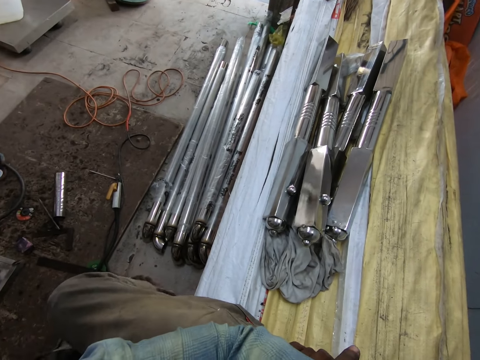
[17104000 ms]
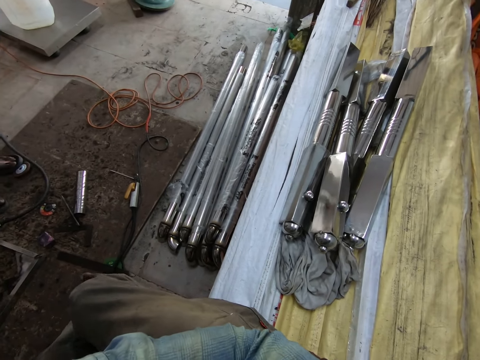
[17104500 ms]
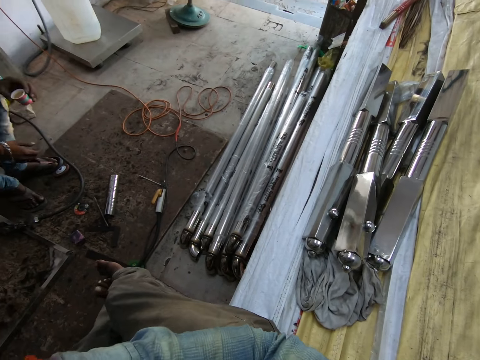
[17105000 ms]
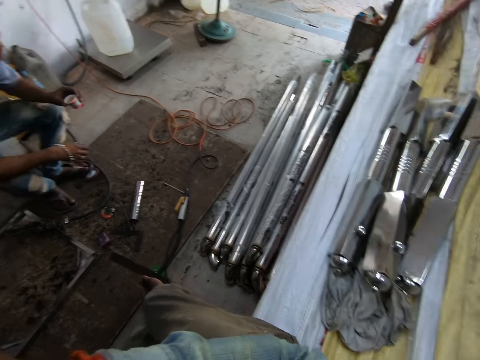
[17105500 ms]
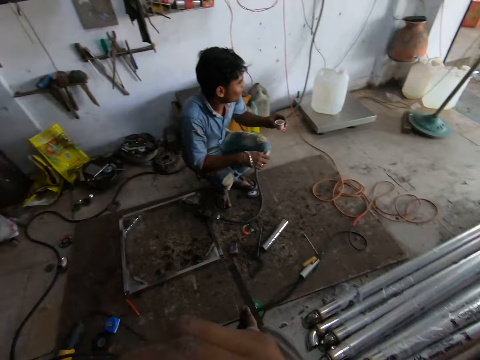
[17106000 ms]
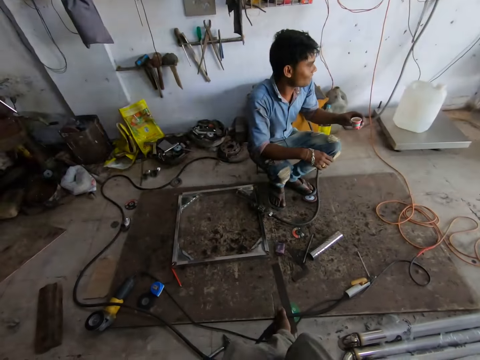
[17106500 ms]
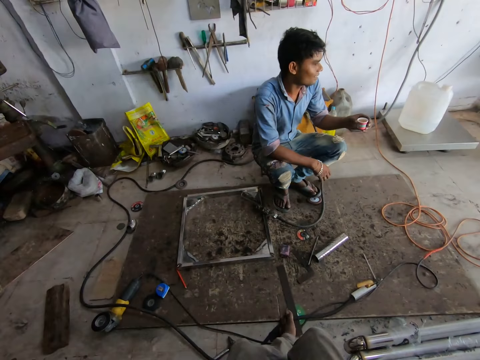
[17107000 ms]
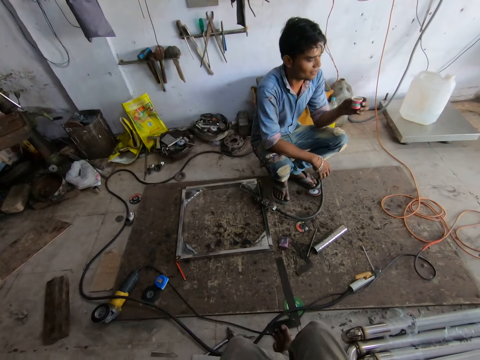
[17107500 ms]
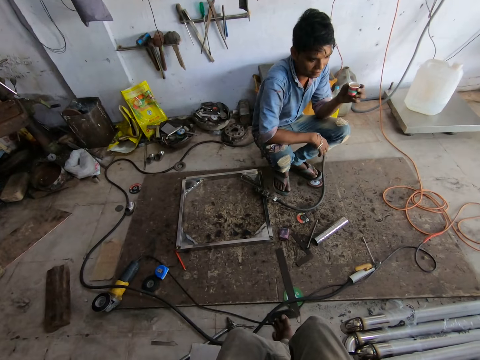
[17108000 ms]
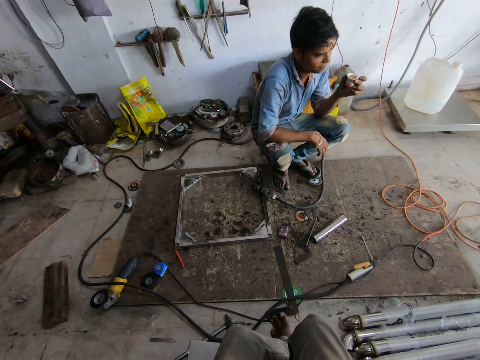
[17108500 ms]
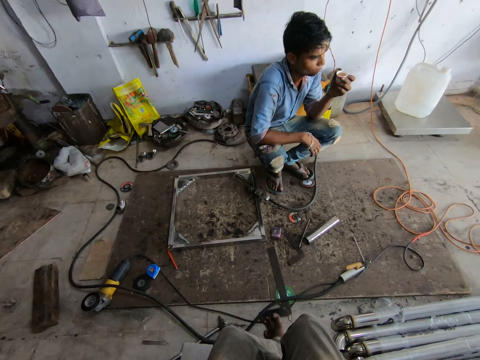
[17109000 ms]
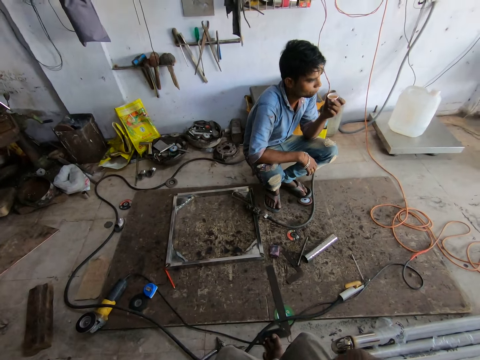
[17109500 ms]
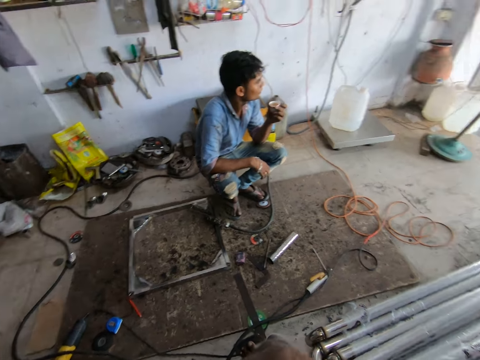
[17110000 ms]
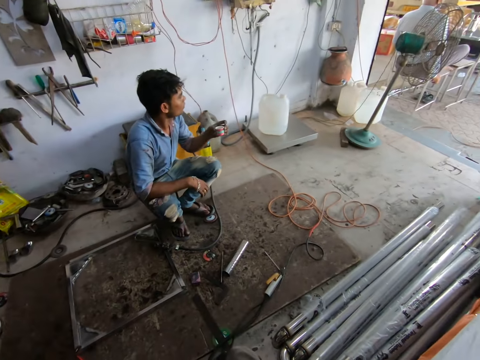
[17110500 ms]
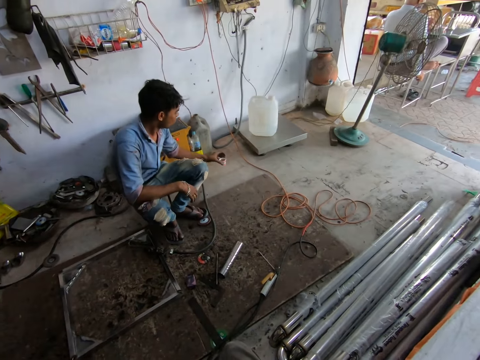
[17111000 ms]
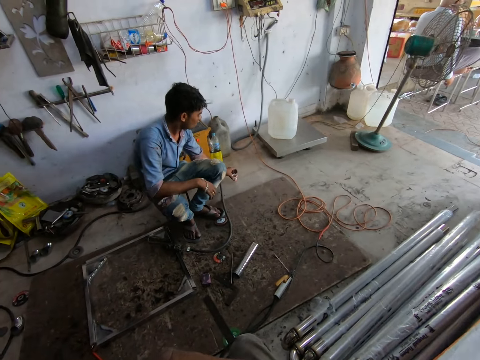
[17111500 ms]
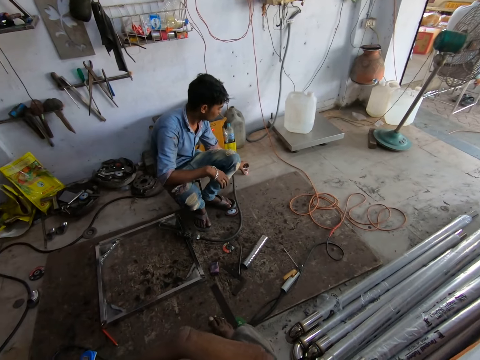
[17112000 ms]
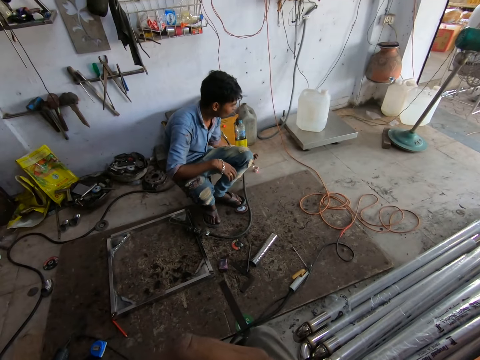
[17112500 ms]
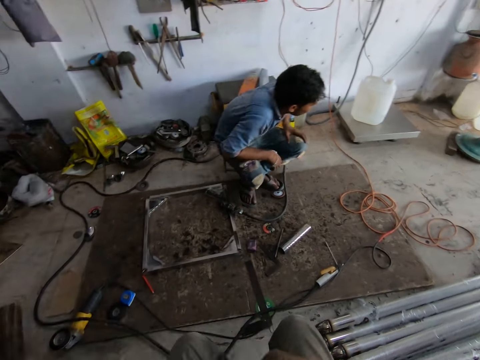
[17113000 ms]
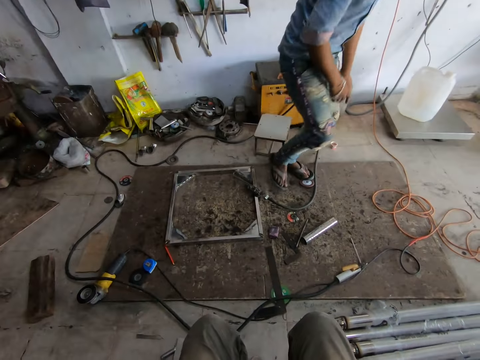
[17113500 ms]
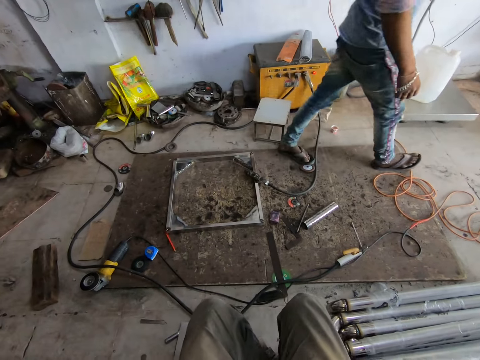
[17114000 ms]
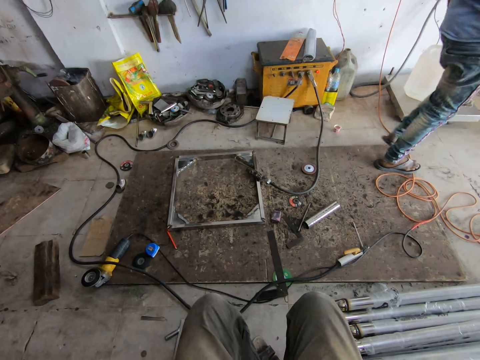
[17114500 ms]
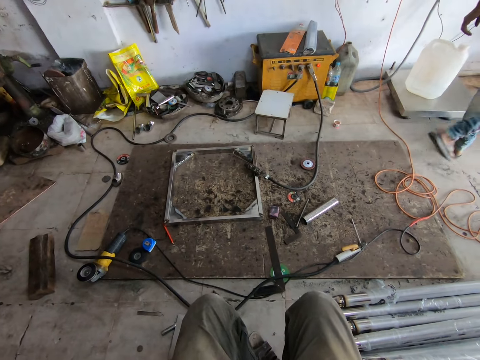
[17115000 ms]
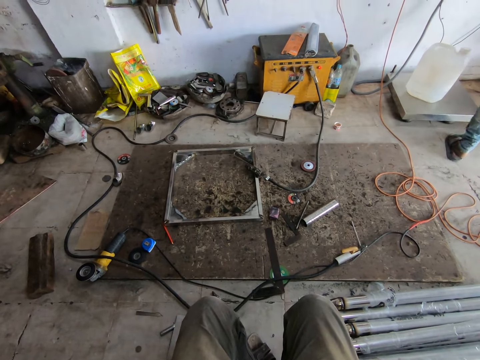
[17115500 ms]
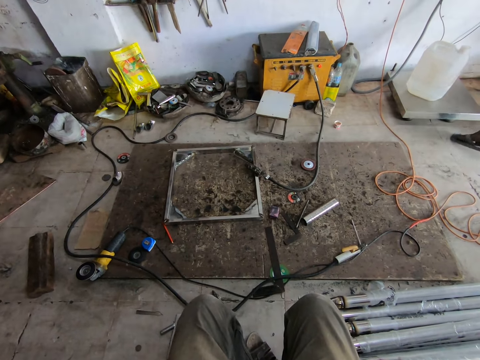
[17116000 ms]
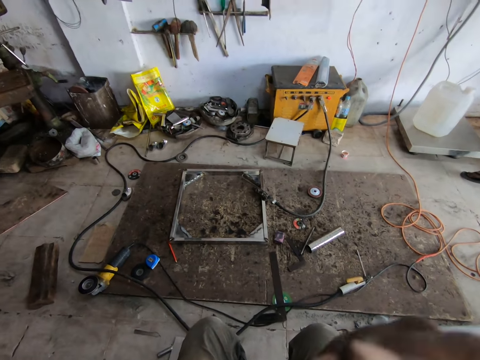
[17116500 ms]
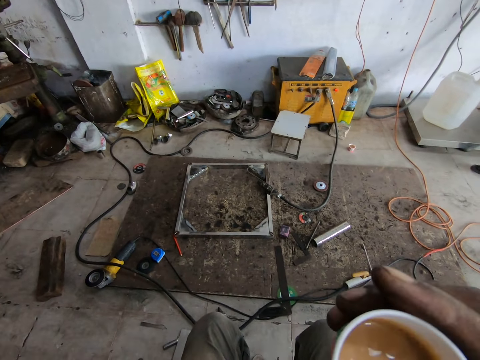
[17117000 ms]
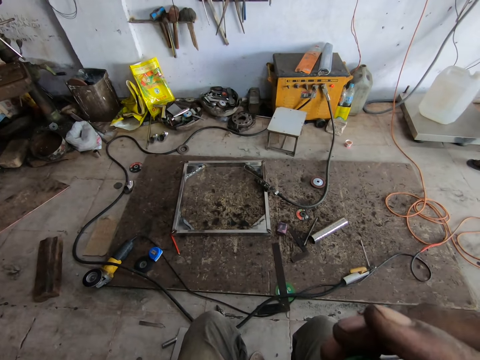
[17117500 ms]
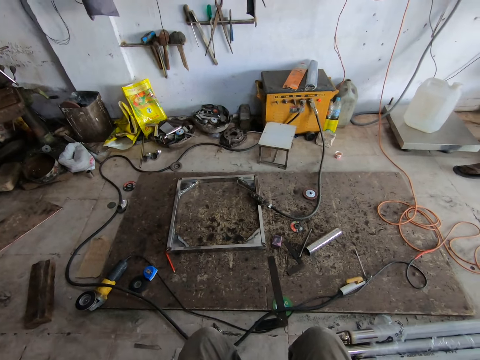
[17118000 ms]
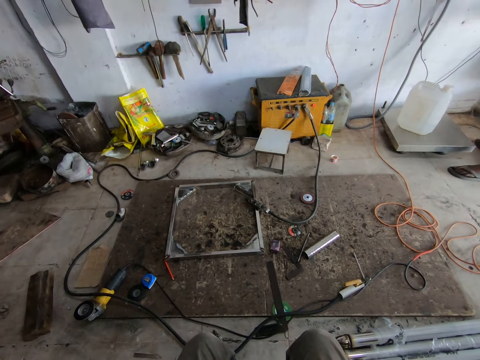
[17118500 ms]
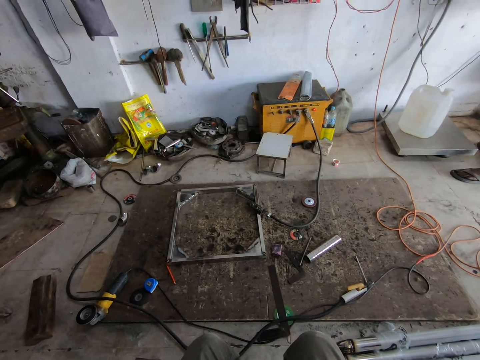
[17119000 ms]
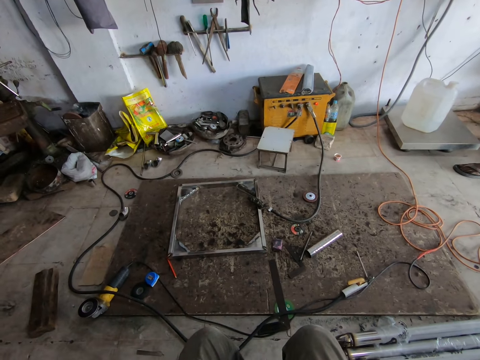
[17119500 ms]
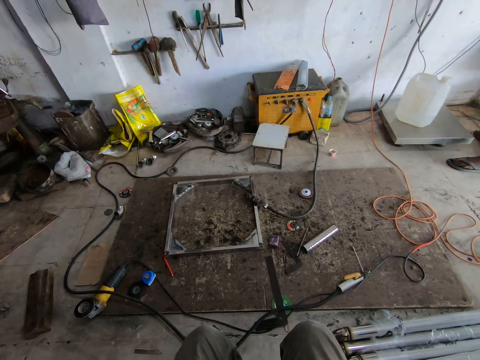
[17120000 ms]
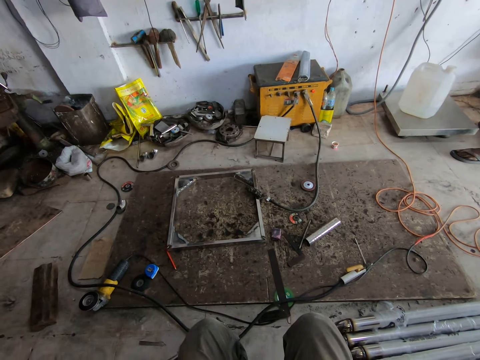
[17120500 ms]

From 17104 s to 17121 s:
A man holds a cup of tea in his left hand. The man drops the cup of tea on the floor with his left hand. The camera wearer drinks tea from the cup in his right hand.

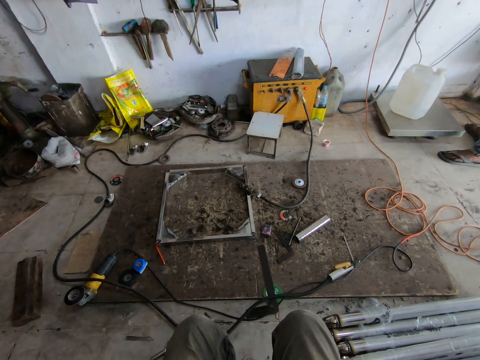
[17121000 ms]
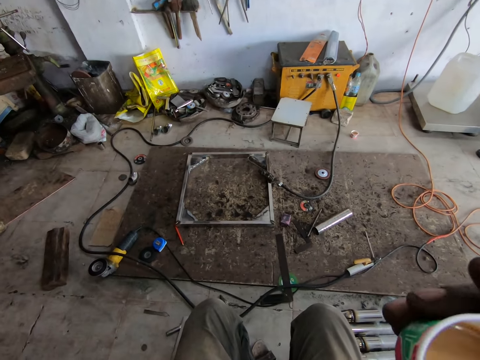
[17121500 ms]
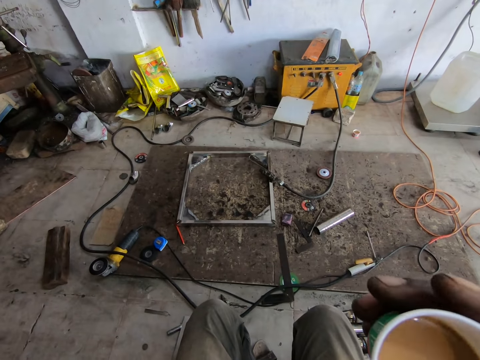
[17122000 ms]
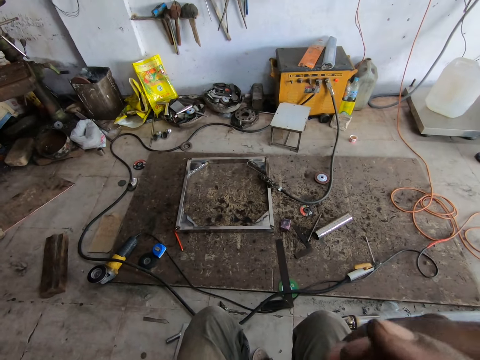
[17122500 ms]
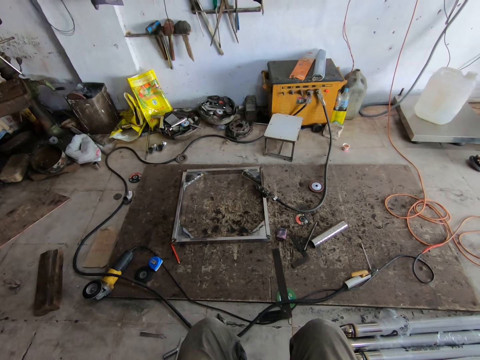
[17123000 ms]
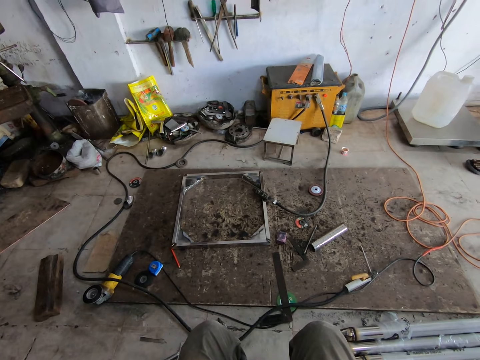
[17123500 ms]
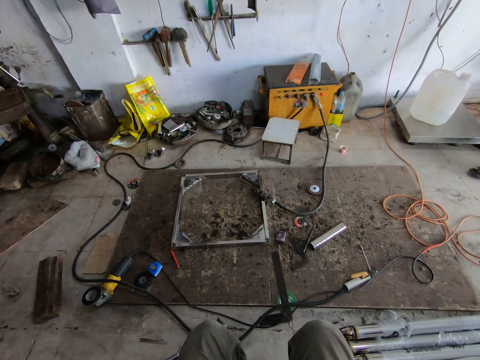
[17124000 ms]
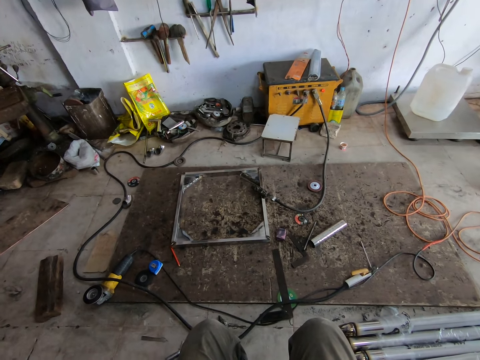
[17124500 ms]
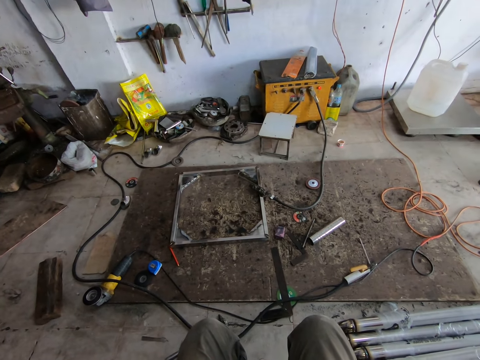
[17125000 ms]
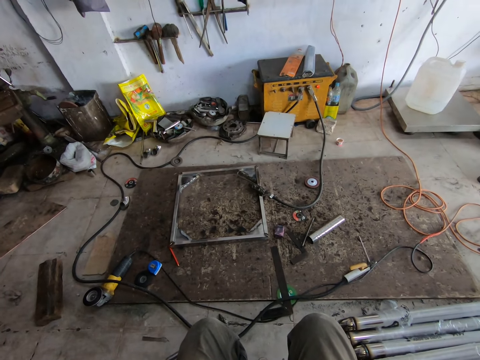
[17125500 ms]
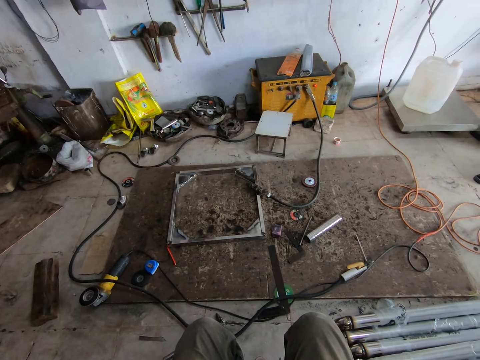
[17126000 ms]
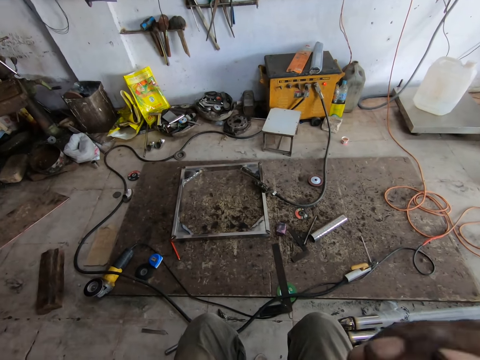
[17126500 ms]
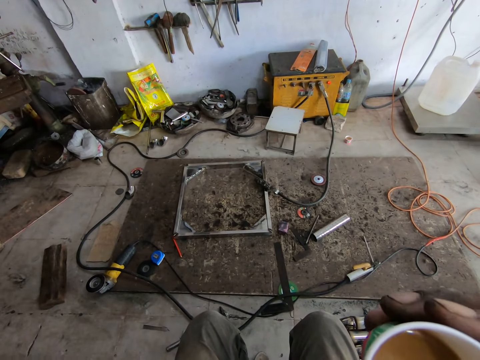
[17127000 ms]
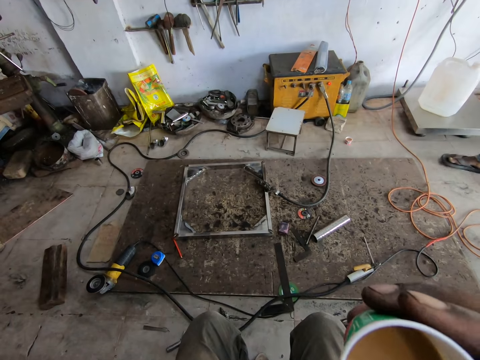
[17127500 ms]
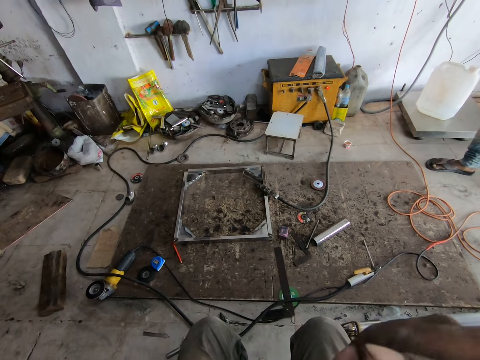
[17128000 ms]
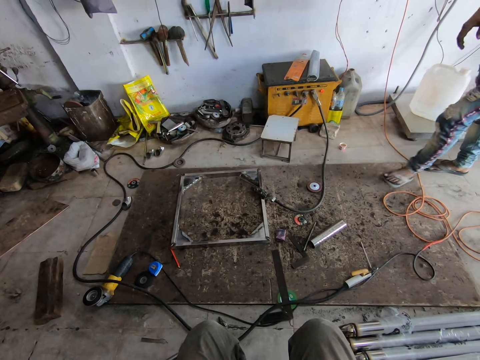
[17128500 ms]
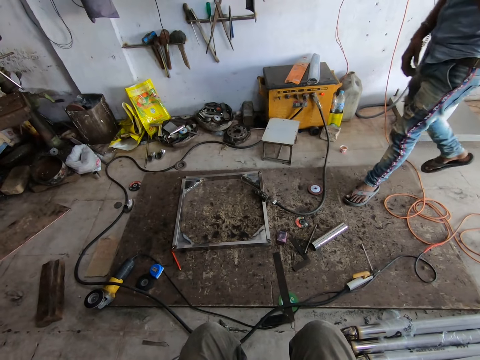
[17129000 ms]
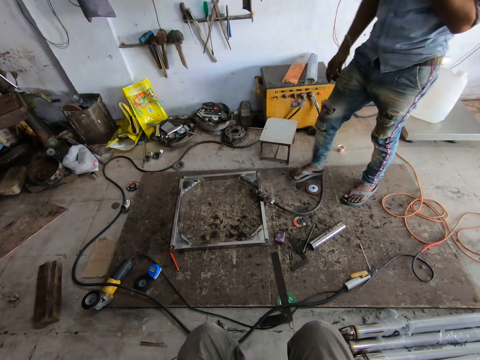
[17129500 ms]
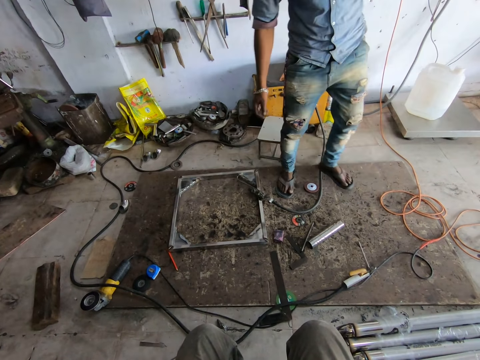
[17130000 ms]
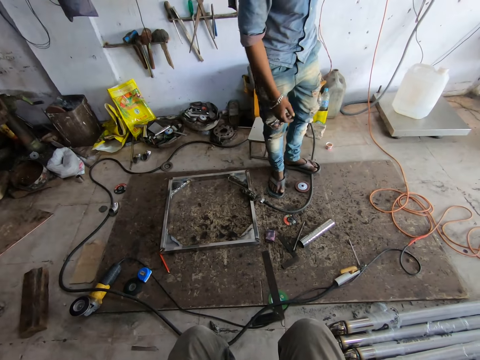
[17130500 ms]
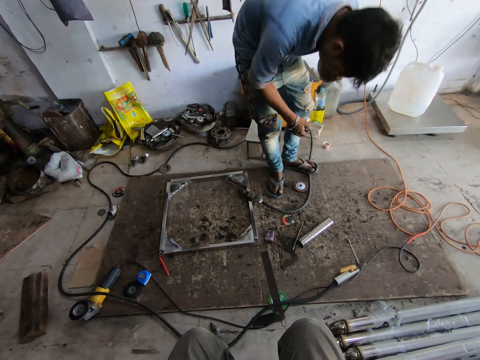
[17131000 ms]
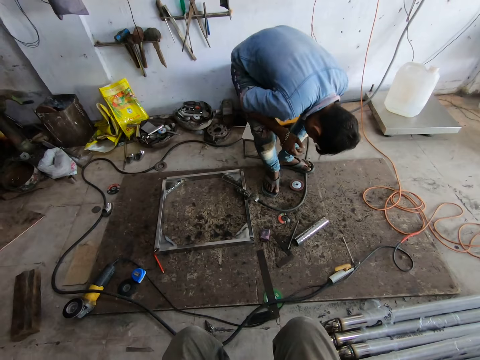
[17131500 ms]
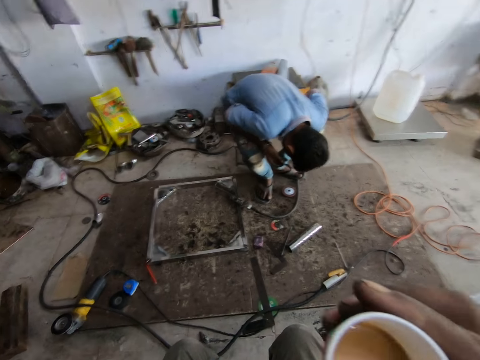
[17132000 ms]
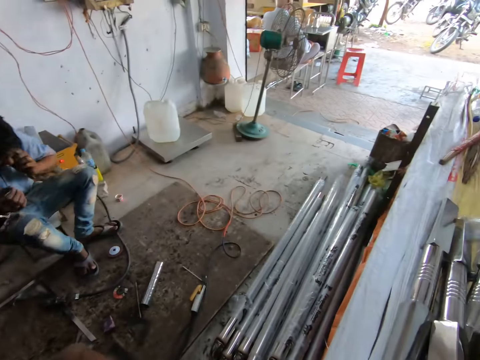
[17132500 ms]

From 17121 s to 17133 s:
The camera wearer drinks tea from the cup in his right hand. He drinks tea from the cup in his right hand again.
